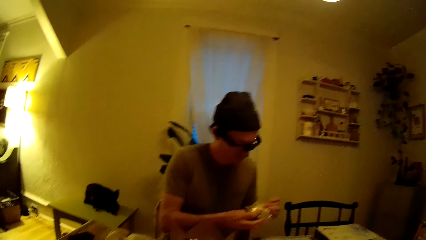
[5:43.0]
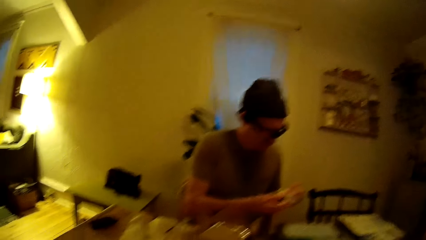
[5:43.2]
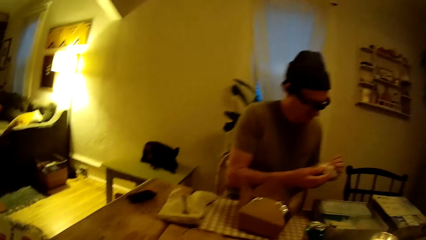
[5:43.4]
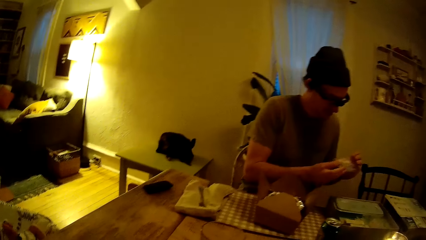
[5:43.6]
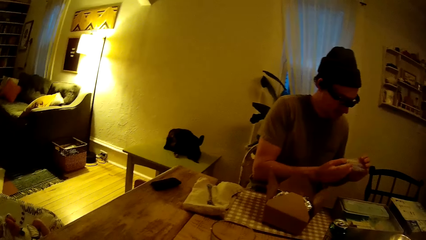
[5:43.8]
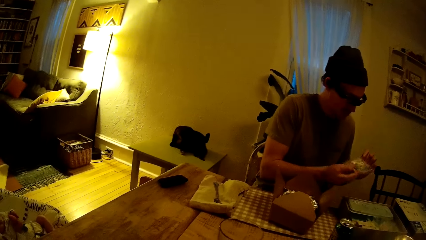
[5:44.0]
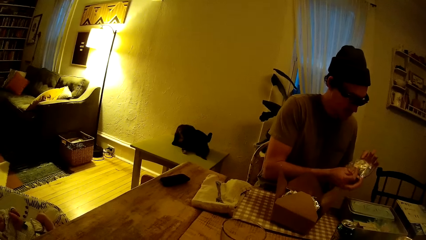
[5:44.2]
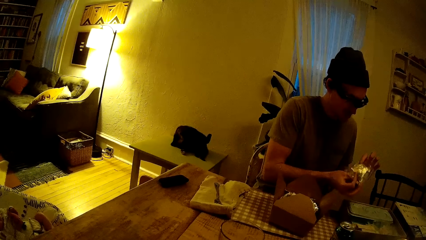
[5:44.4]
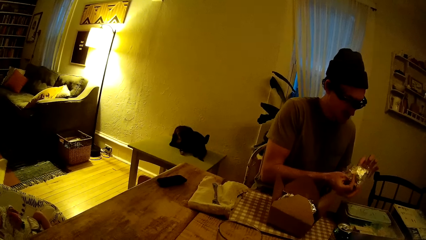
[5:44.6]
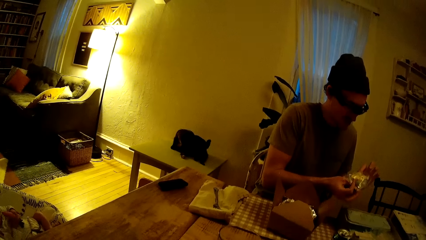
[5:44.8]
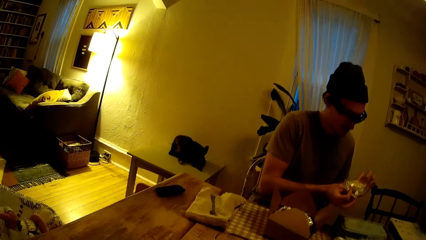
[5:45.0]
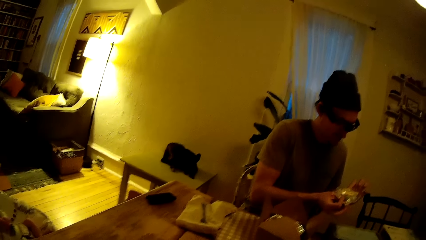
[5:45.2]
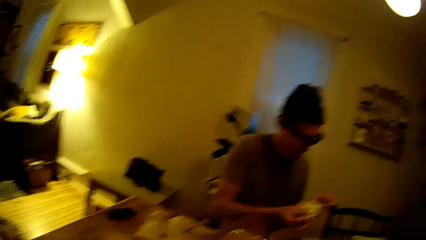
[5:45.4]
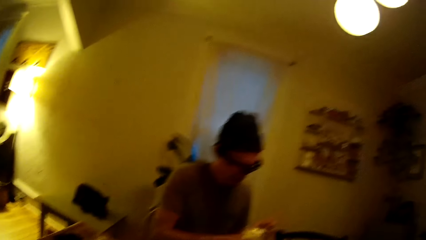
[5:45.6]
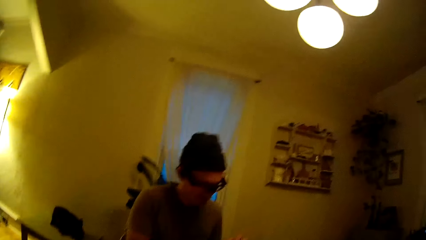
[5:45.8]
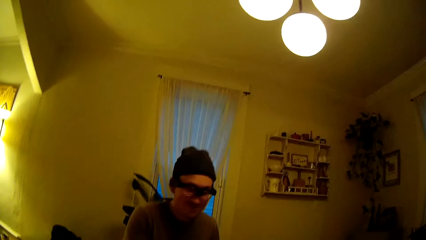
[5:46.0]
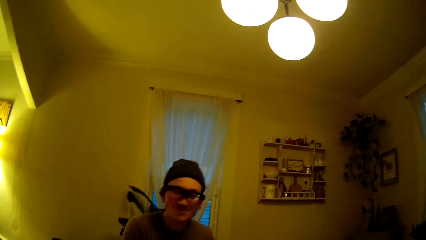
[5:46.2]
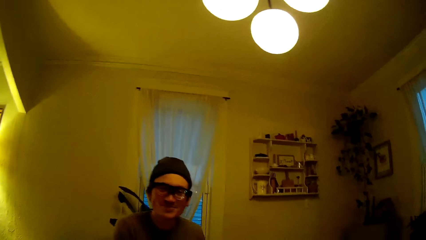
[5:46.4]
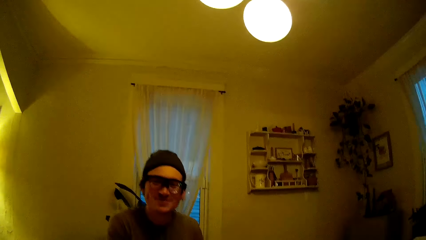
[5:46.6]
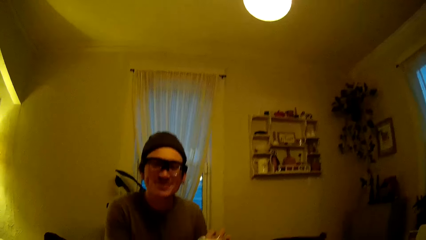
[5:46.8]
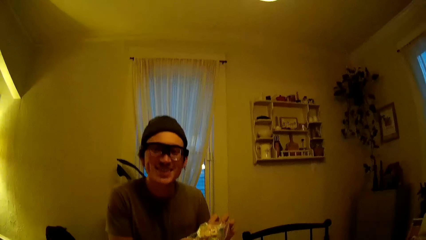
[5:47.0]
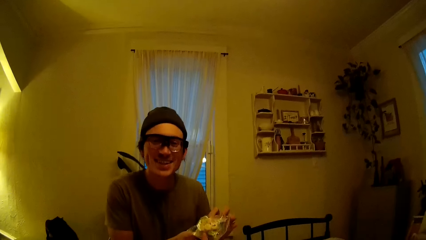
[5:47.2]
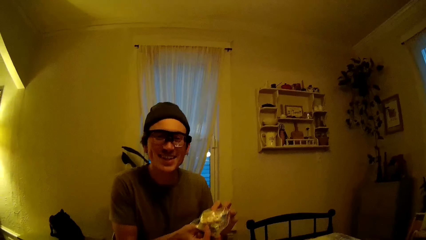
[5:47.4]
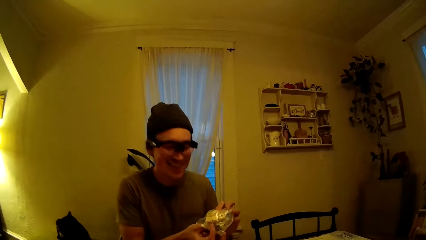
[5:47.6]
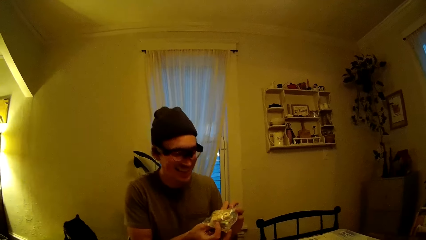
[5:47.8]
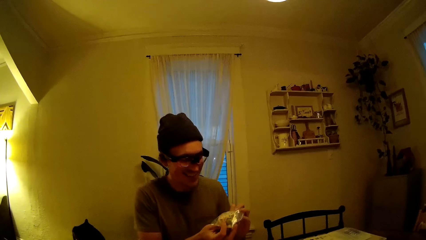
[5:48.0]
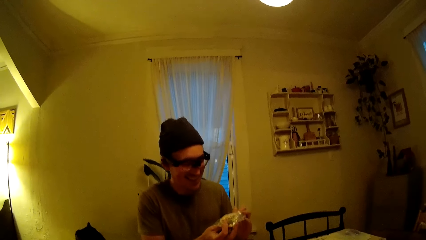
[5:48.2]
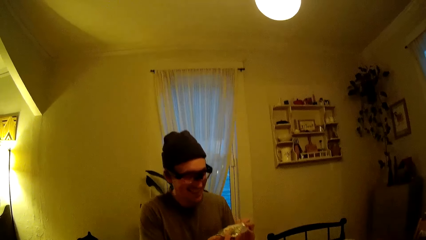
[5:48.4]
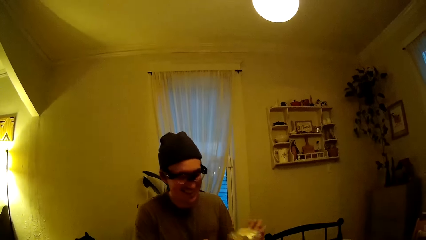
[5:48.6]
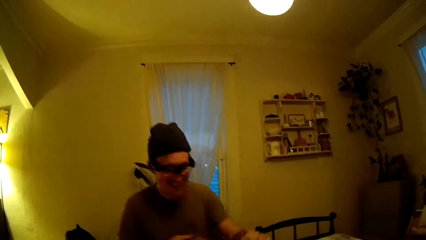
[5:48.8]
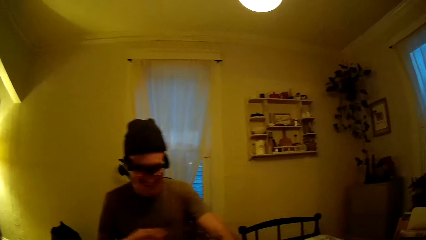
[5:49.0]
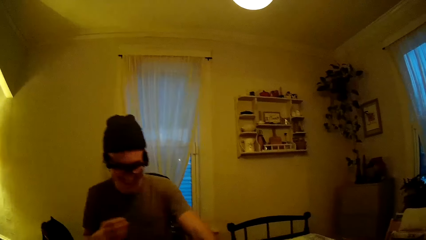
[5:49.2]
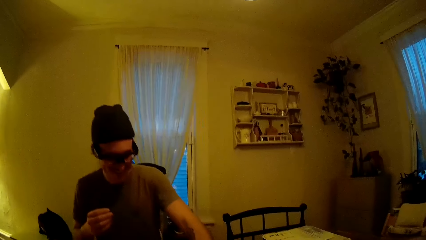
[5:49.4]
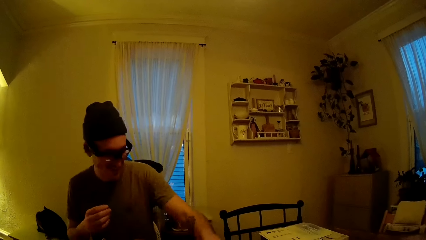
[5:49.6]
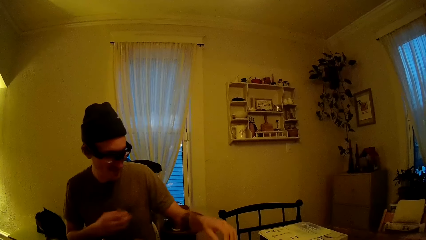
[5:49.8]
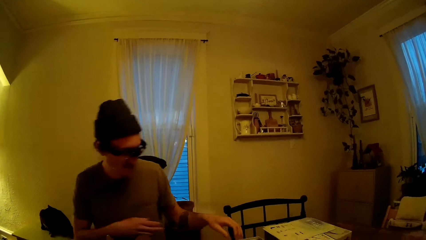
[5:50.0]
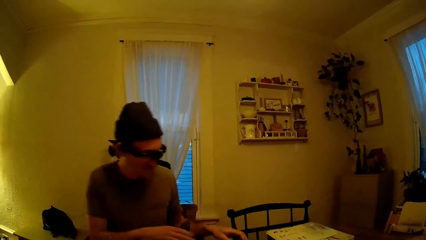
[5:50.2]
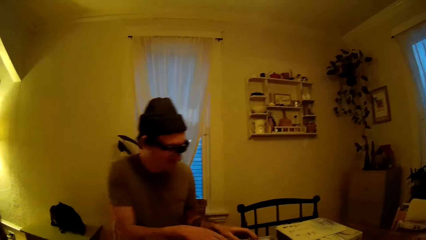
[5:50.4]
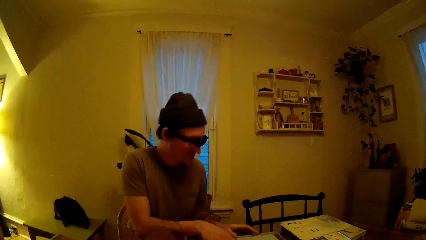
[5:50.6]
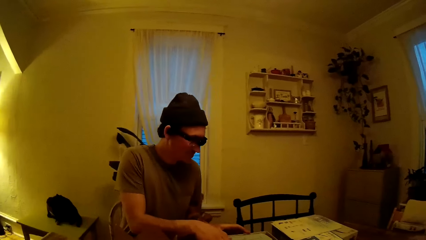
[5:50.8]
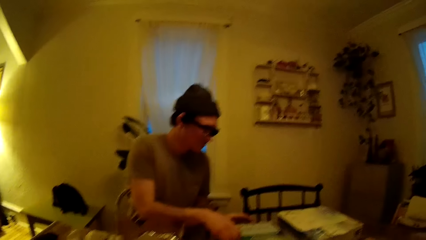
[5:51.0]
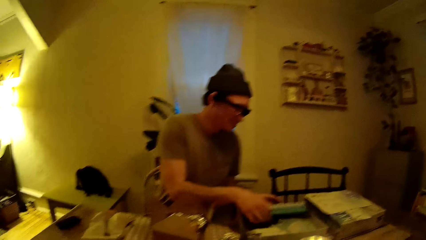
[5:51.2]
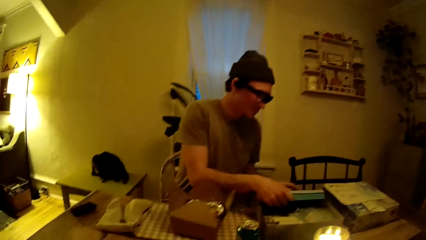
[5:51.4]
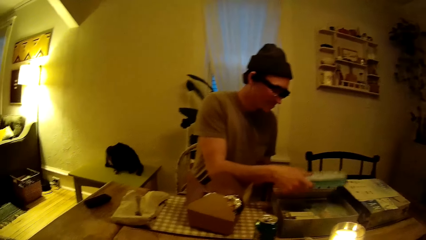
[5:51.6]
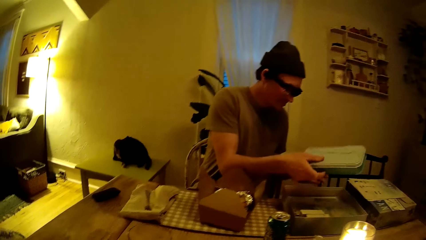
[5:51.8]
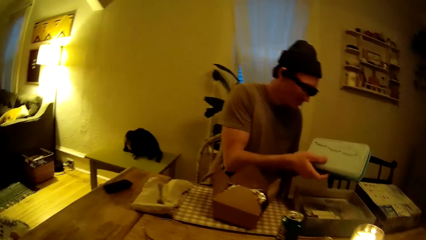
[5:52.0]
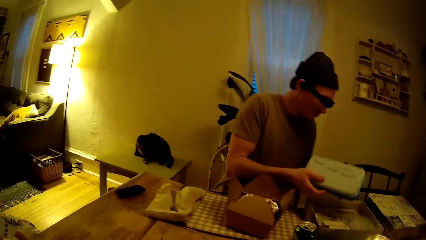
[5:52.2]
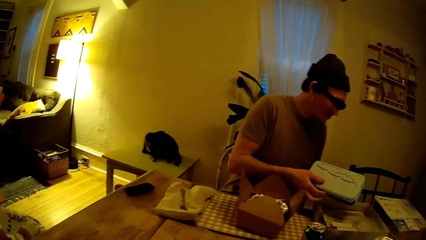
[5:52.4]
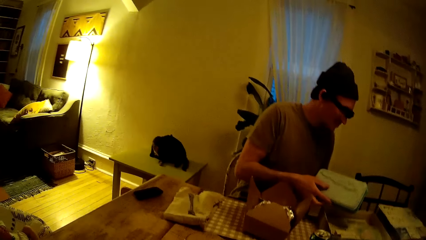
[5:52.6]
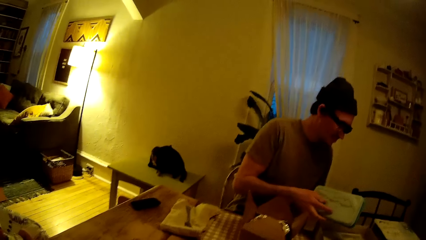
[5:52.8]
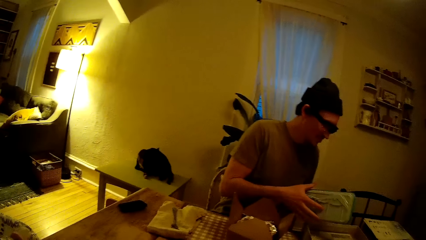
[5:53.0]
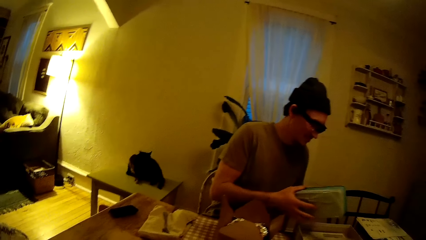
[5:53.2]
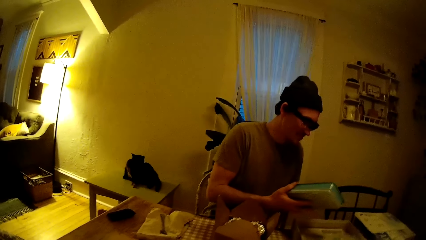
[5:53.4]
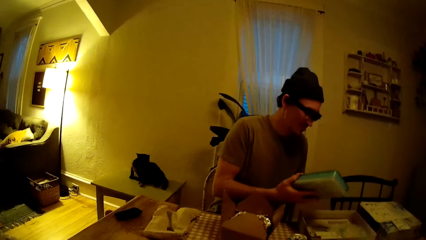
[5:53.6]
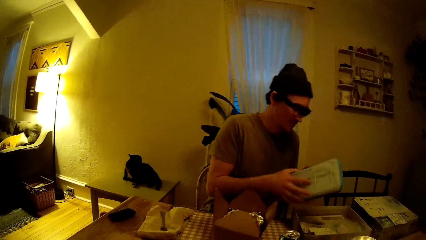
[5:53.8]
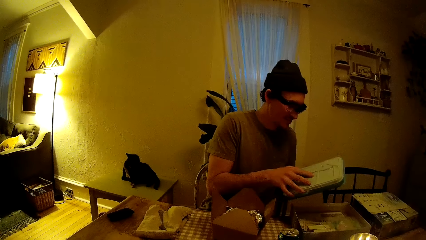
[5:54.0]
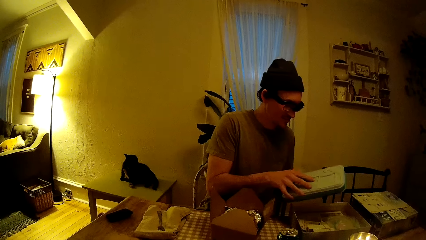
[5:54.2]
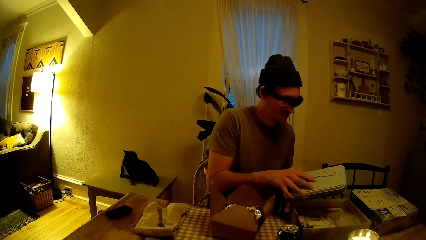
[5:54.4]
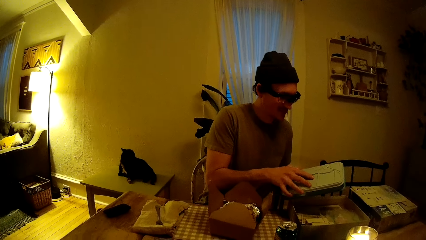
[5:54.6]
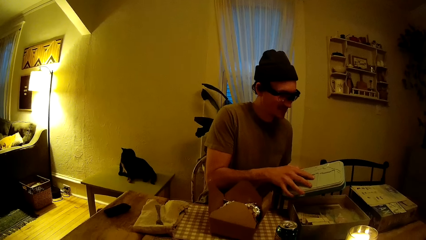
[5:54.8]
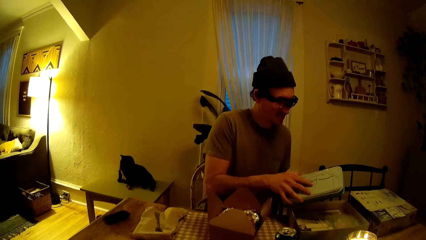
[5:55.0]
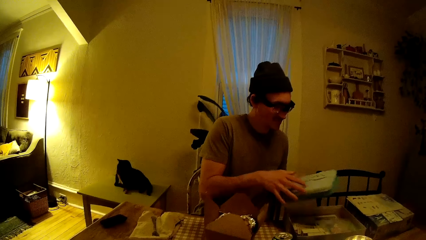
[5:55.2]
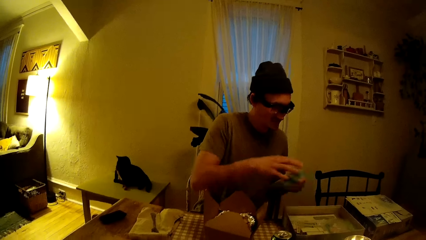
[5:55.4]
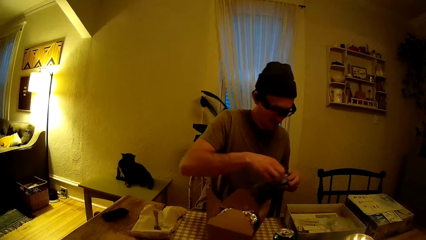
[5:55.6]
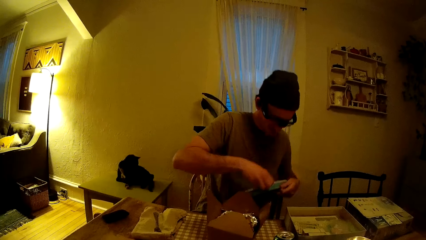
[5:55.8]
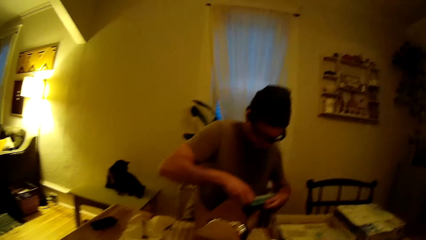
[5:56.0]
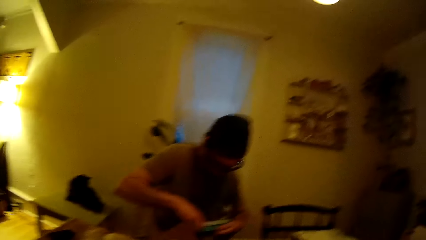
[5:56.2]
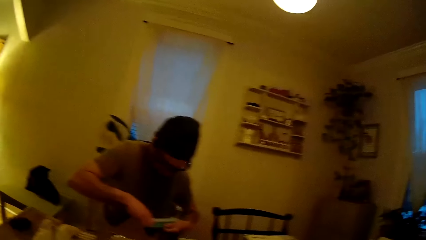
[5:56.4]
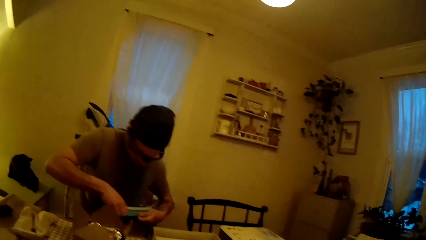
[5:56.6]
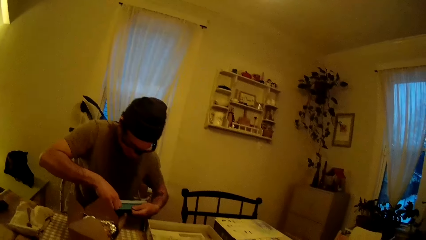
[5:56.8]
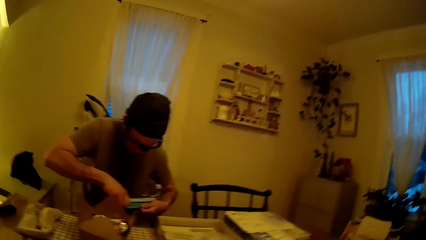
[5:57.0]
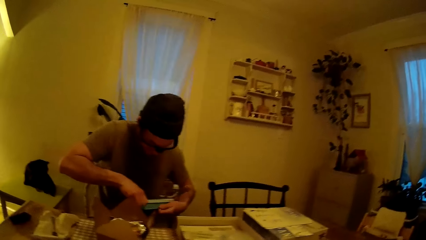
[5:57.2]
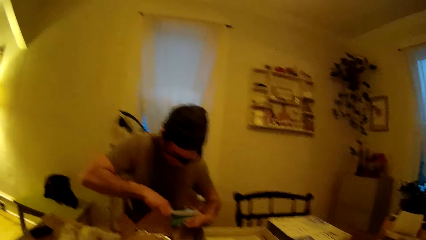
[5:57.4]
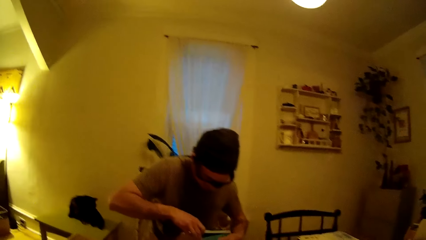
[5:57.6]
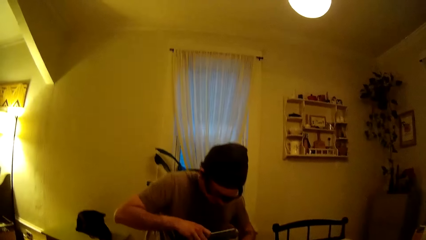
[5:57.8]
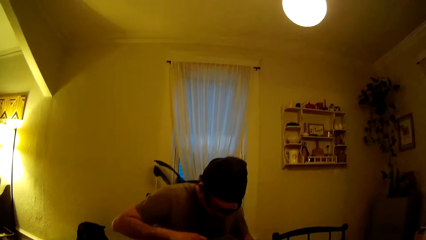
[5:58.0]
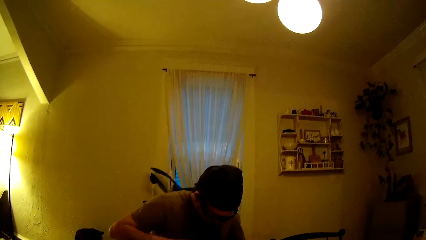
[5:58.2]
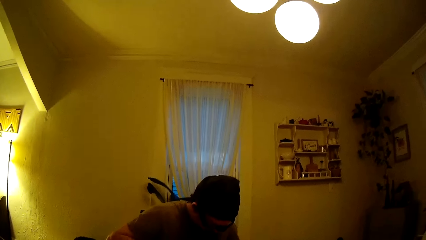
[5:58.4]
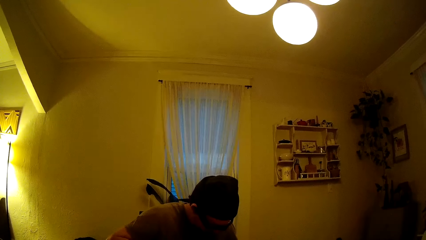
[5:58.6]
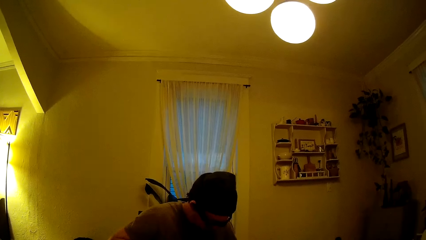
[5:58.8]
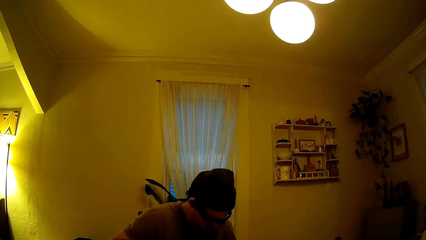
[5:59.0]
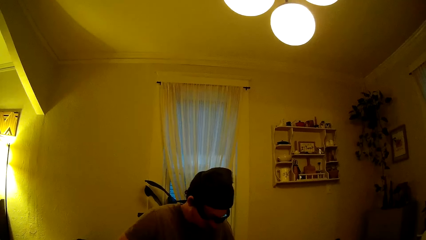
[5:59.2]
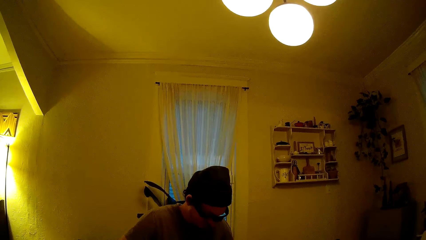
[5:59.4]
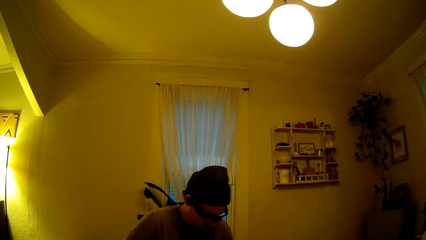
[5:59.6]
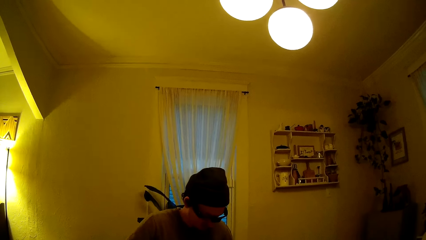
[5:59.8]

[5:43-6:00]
The camera wearer talks to the man. The man drops a foil paper or polythene bag on the table with his left hand. The man picks up a box in the board game with his right hand. The man opens the box with both hands.
